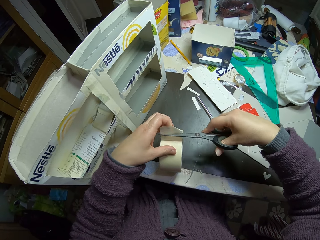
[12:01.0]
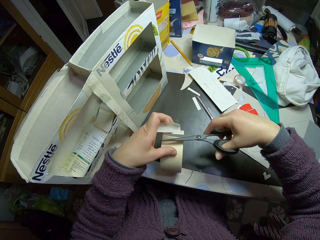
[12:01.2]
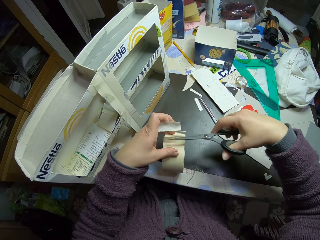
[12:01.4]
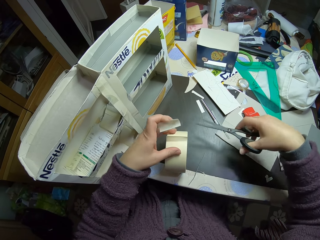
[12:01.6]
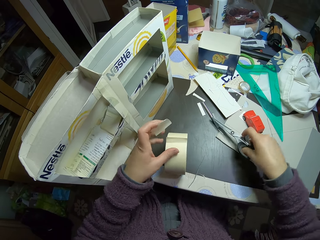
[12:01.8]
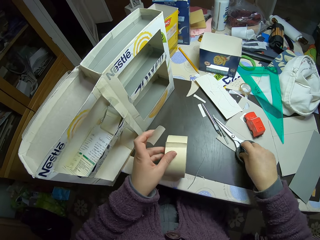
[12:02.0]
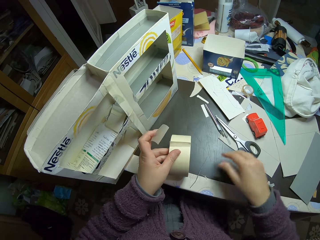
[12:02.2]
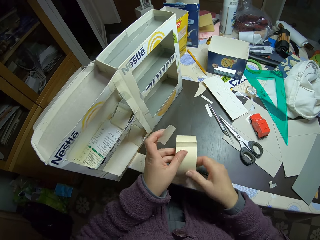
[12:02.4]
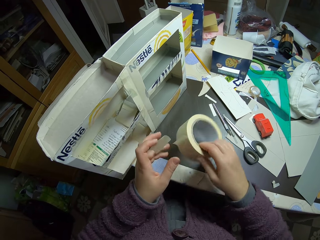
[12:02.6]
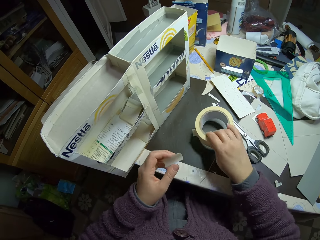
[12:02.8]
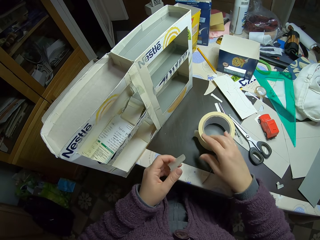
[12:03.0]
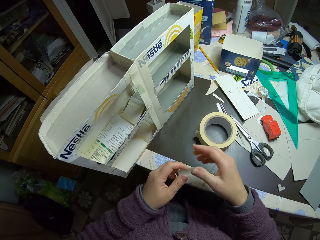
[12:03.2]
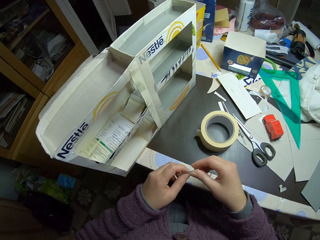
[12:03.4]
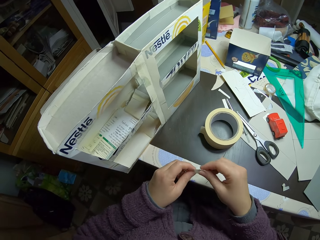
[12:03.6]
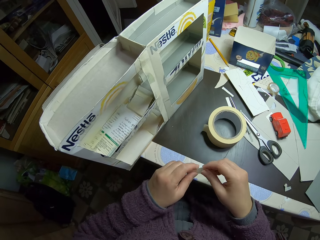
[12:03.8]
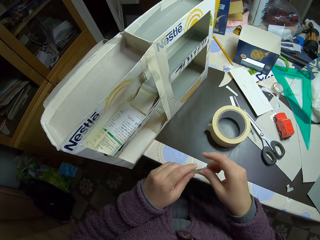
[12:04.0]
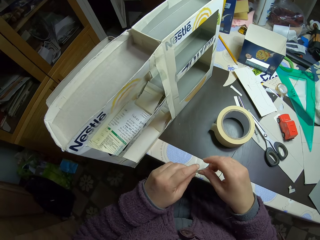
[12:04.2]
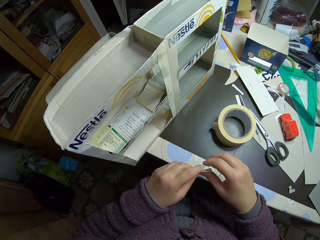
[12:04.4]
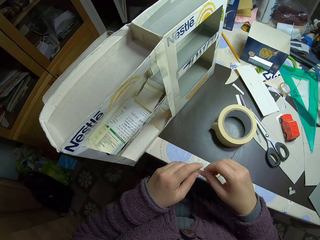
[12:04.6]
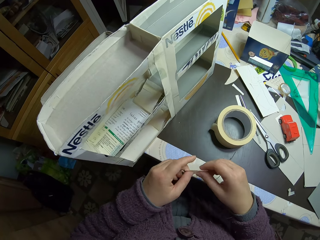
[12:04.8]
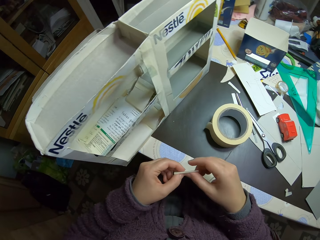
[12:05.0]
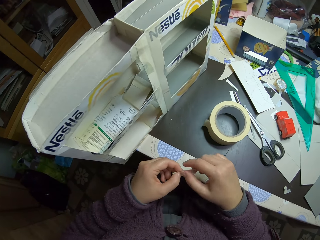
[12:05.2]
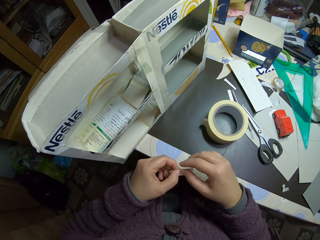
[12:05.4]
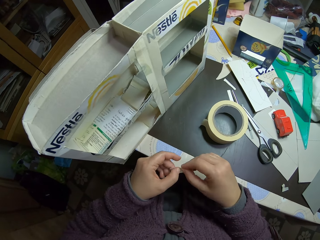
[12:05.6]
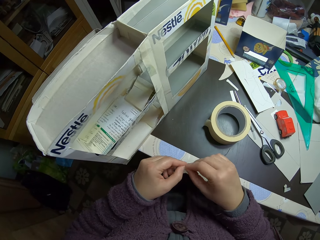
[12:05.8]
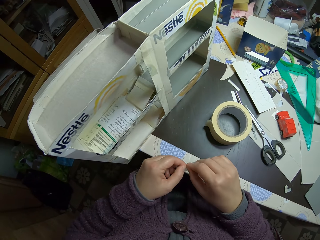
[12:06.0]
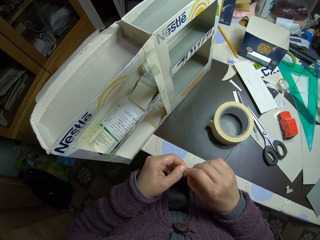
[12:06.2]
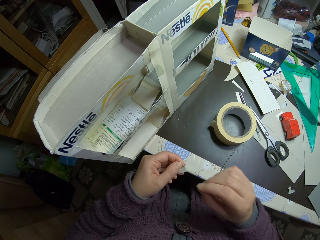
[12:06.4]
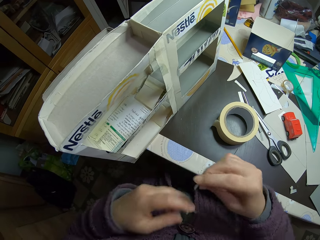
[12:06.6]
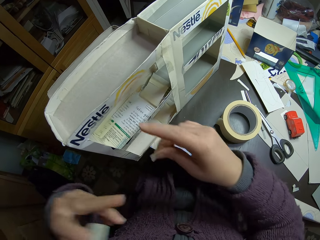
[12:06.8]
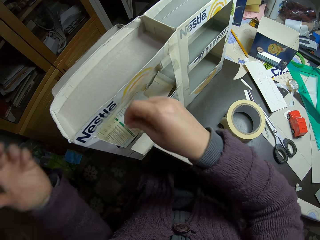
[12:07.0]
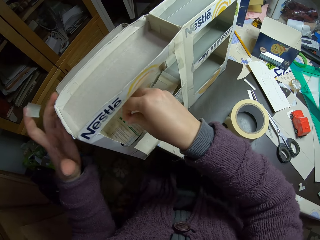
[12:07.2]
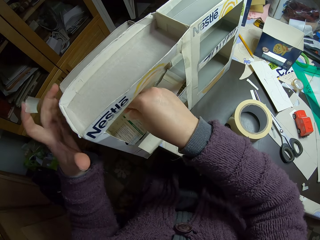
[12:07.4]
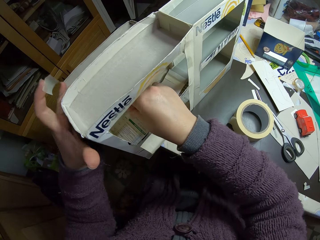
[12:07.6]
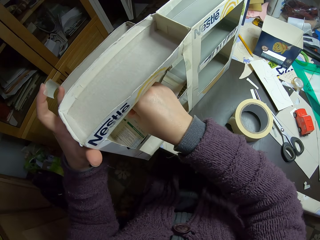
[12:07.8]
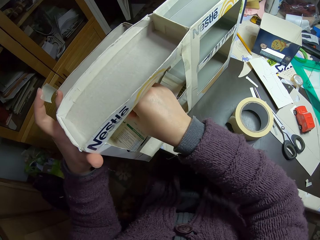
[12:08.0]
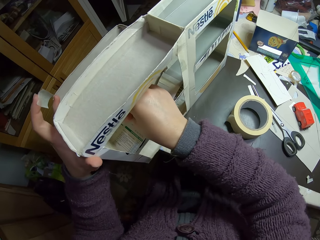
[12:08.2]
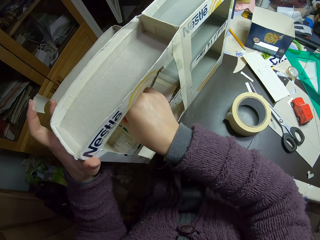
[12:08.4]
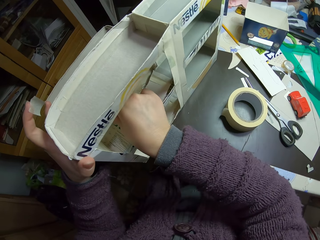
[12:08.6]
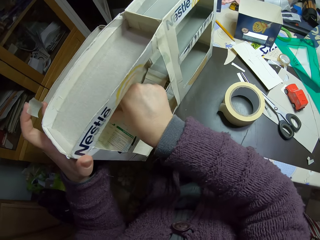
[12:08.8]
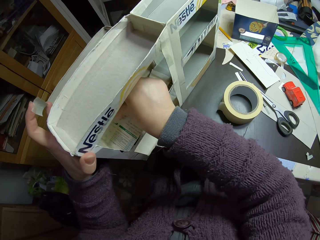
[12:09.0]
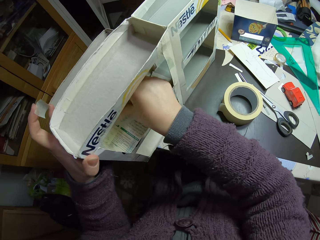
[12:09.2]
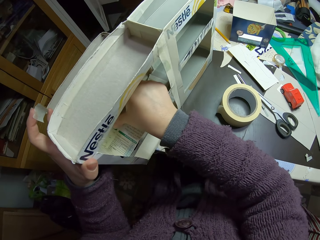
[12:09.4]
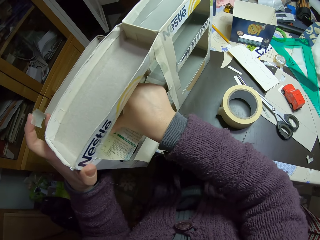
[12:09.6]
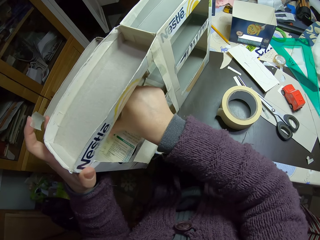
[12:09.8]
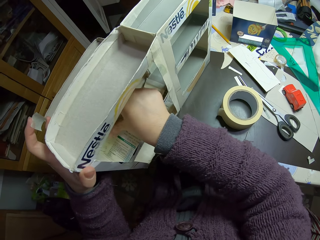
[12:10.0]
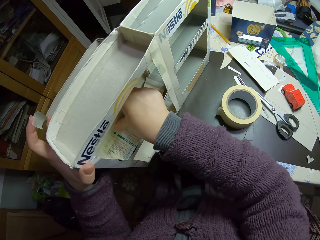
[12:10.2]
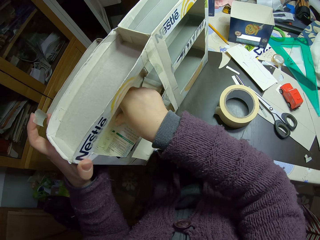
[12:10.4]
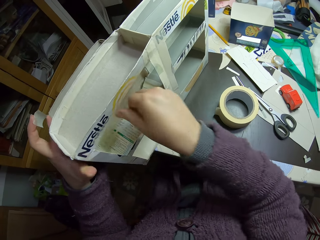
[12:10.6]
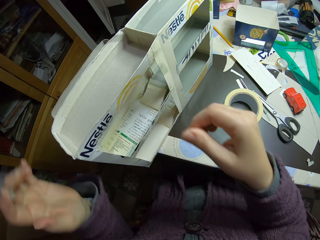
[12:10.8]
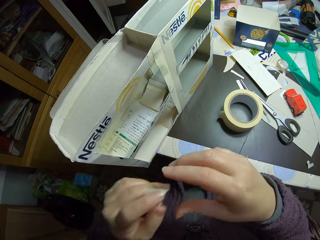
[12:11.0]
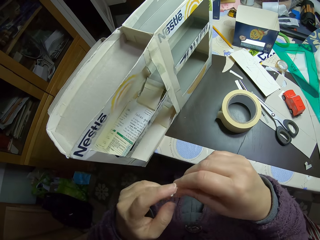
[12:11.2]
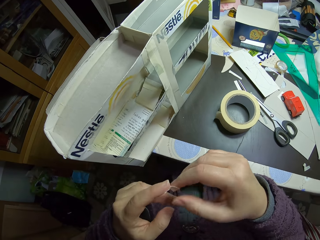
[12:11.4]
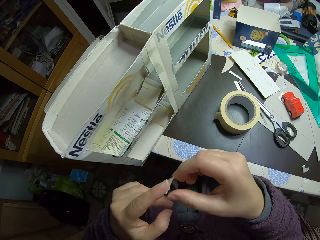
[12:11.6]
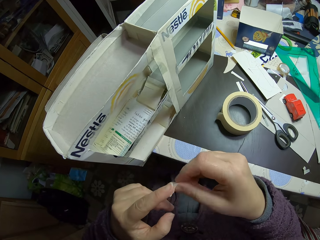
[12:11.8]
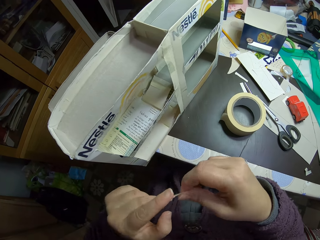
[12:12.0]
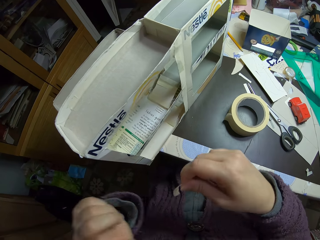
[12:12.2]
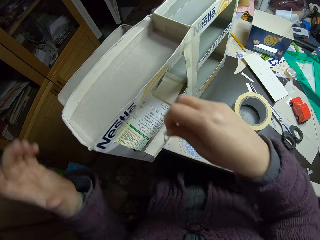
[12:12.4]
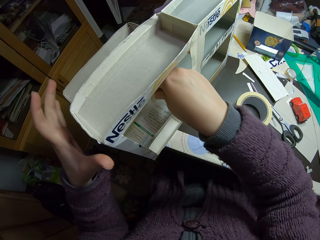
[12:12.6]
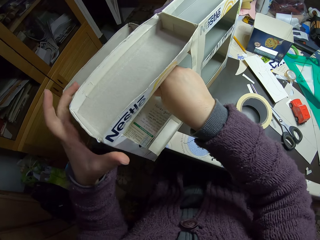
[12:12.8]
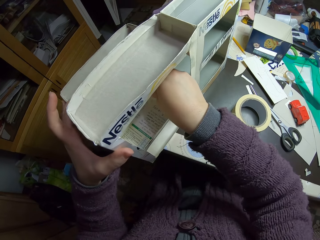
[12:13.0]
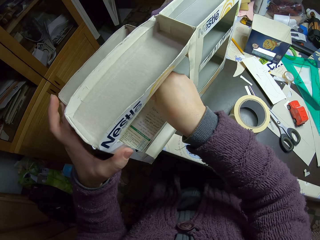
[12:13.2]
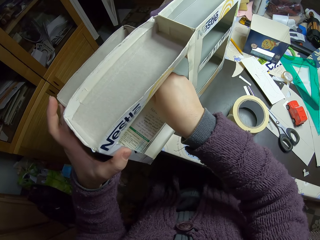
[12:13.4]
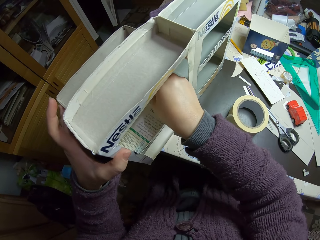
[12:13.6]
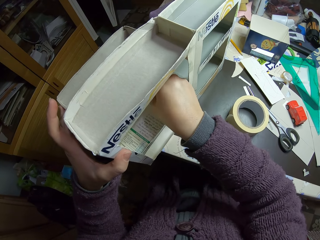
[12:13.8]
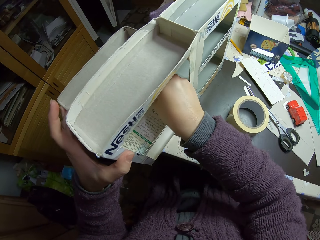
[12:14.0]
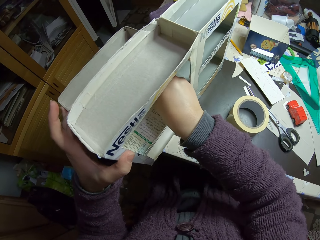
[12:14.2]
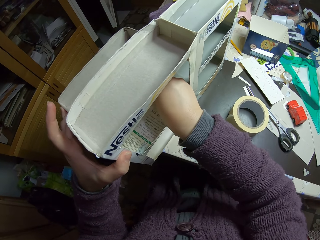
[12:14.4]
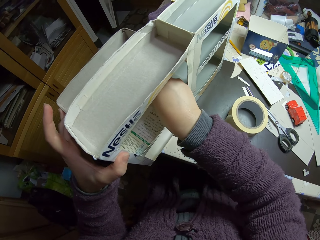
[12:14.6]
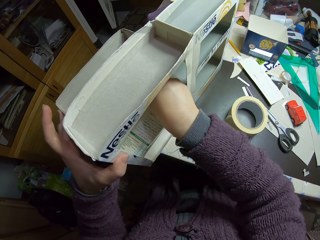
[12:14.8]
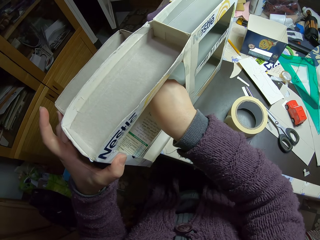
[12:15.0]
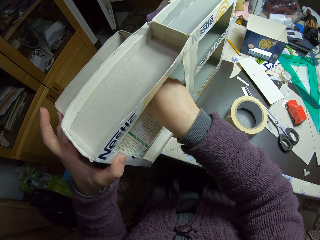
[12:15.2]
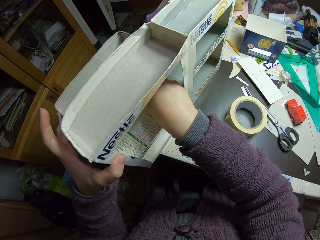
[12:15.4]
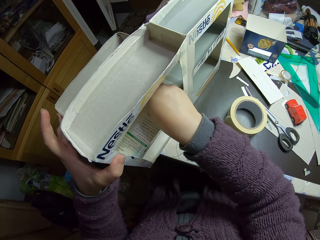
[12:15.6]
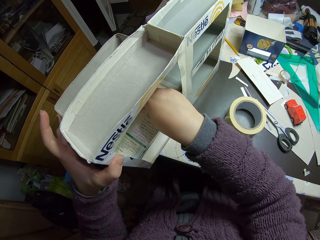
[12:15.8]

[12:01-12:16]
The camera wearer holds the sellotape piece. He places the scissors on the table. He picks the sellotape roll and places the sellotape roll on the table. He holds the sellotape piece with both hands. He cuts the paper tape into two with his hands. He holds the carton toy car rack. He gums the paper model with the paper tape. He picks the sellotape with the right hand. He tapes the carton toy car rack. He holds the carton toy car rack.

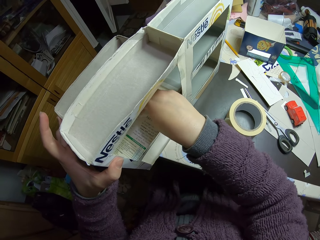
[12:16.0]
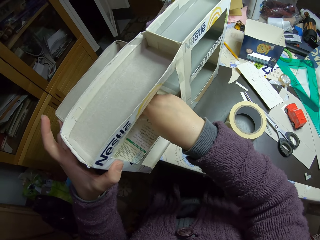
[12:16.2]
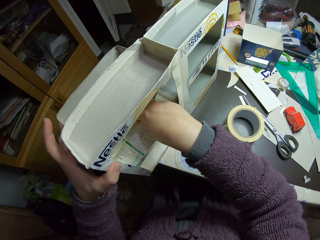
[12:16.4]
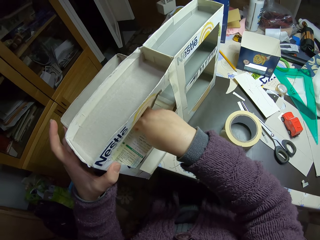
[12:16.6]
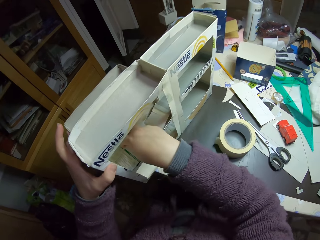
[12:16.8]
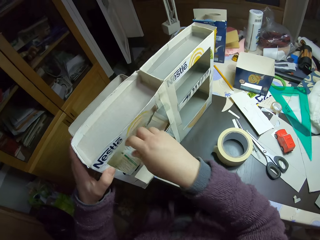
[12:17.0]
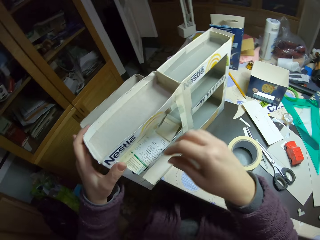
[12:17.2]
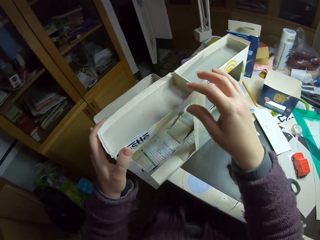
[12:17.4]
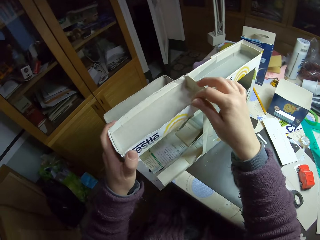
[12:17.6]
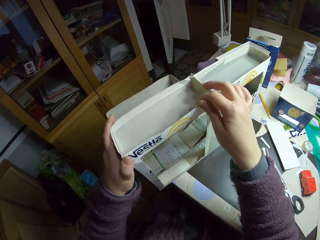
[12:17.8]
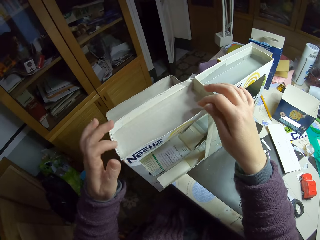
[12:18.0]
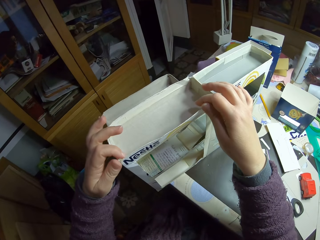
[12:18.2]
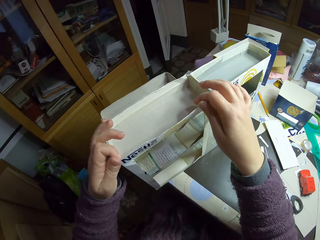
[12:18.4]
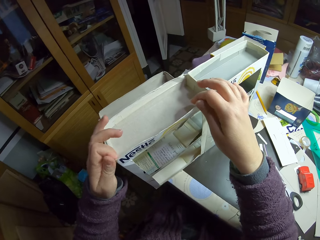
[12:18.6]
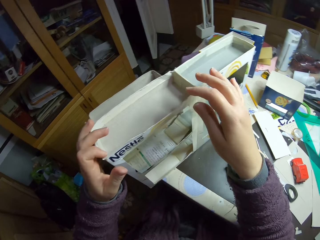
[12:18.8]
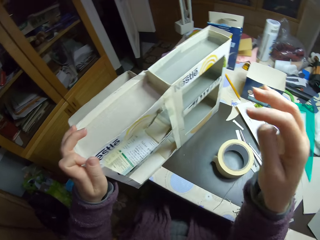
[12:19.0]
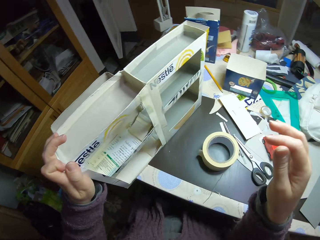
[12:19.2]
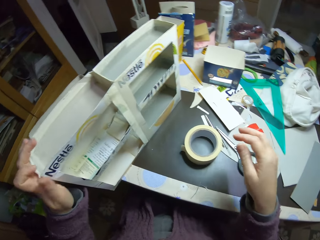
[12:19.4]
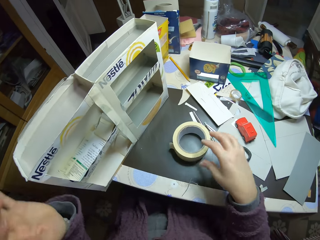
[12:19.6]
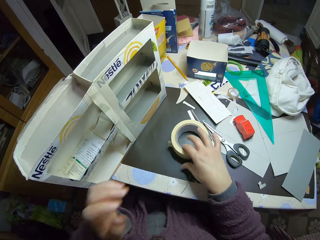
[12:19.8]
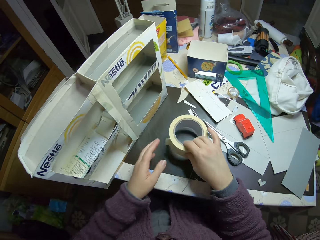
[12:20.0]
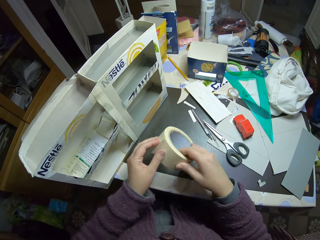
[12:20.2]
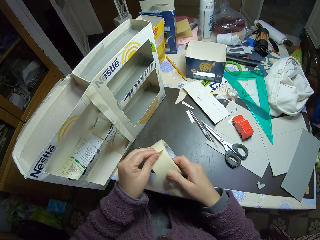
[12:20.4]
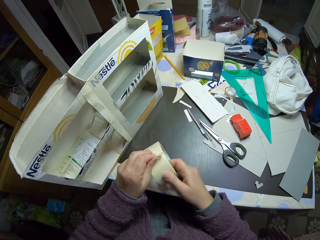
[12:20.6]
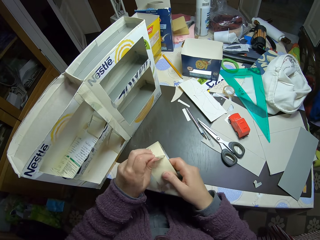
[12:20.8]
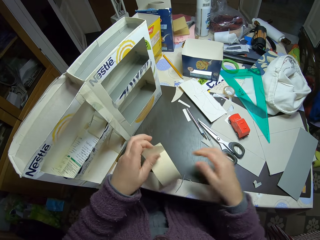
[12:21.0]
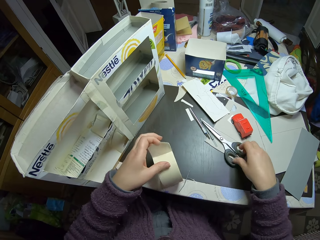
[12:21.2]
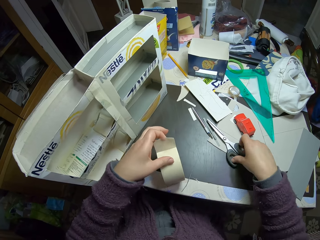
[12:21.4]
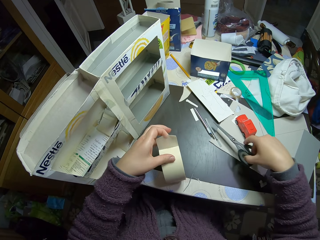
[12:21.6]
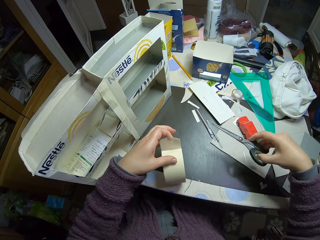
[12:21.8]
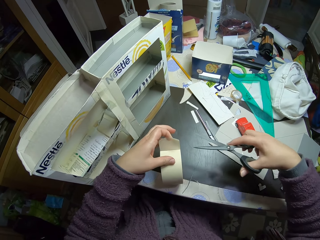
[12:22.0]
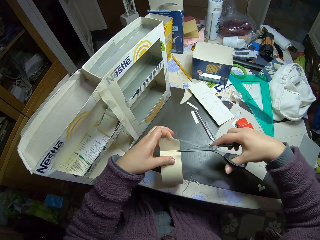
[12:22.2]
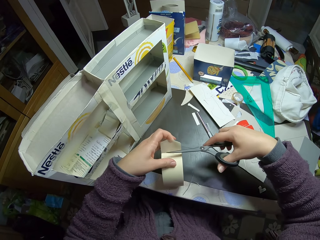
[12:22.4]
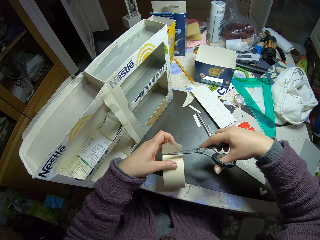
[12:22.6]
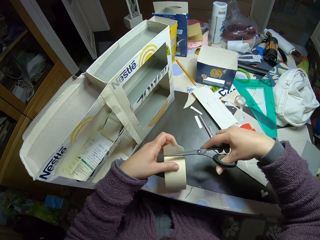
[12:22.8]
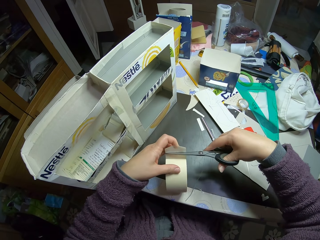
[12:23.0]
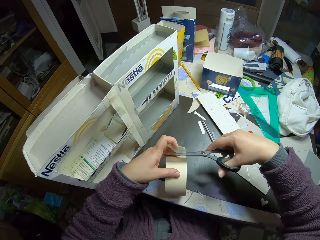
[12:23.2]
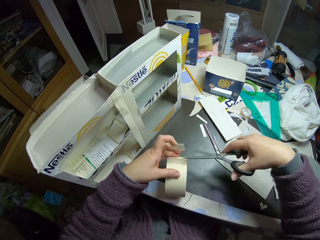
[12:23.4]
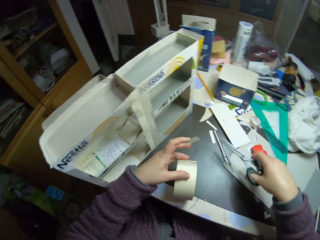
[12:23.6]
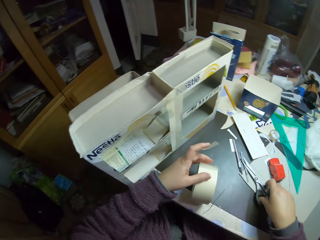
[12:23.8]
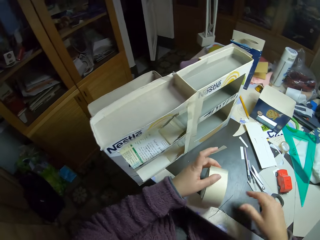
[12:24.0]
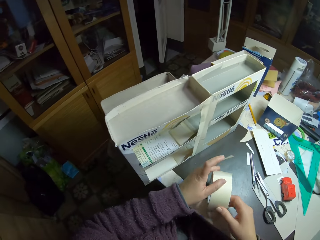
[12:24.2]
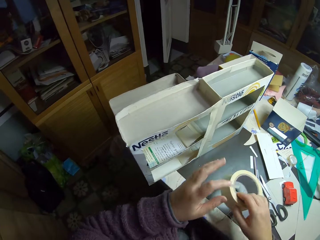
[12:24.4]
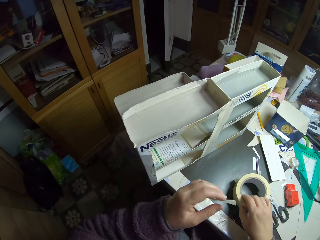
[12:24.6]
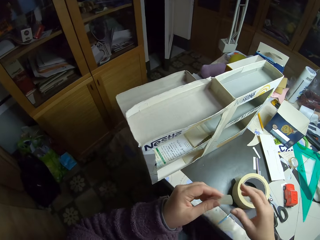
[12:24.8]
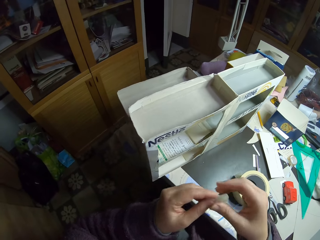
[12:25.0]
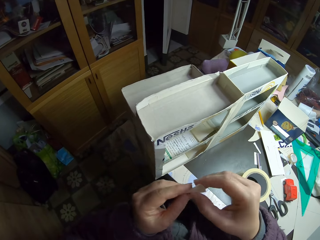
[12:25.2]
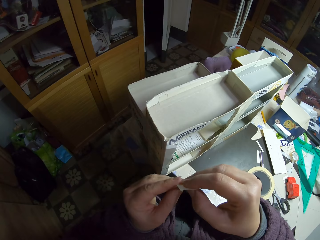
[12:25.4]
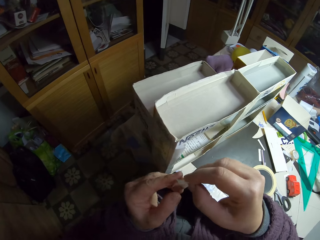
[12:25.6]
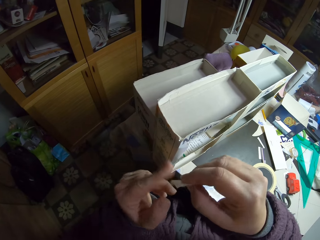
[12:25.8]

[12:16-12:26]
The camera wearer touches the carton toy car rack. They adjust the paper model. They pick the paper tape or sellotape from the table. They pull the sellotape. They unwrap the paper tape. They place the sellotape on the table. They pick the scissors from the table. They cut the paper tape with the scissors. They hold the sellotape piece. They place the scissors on the table. They pick the sellotape roll and place the sellotape roll on the table. They pass the sellotape piece to the right hand.
